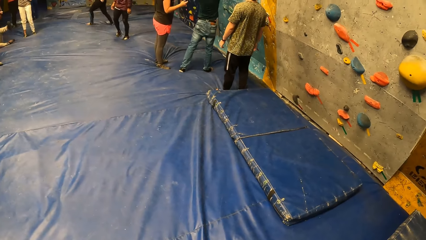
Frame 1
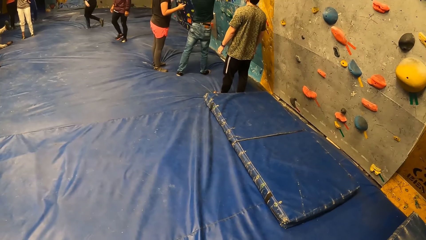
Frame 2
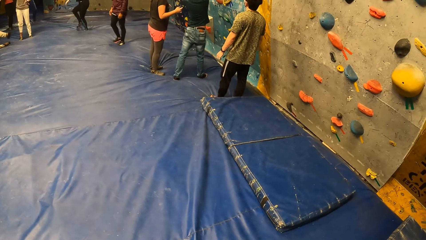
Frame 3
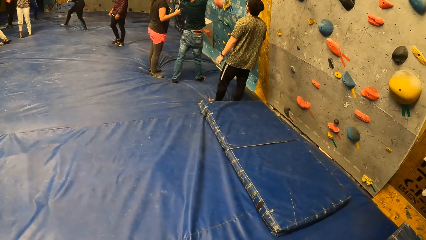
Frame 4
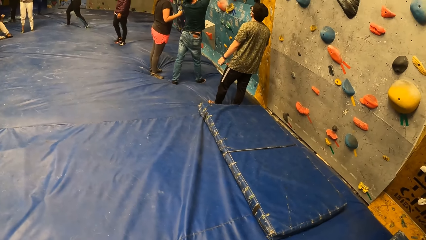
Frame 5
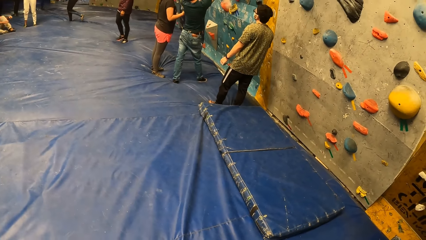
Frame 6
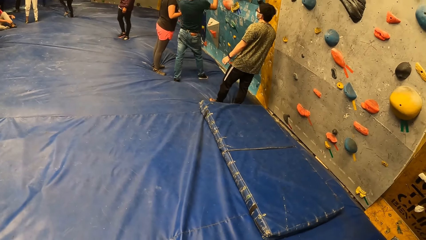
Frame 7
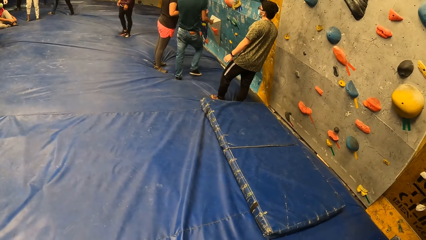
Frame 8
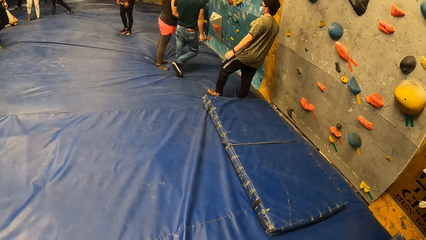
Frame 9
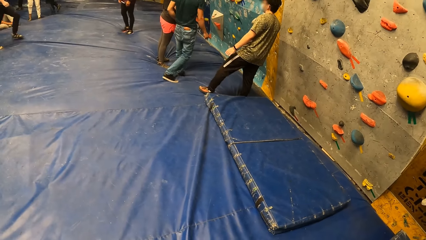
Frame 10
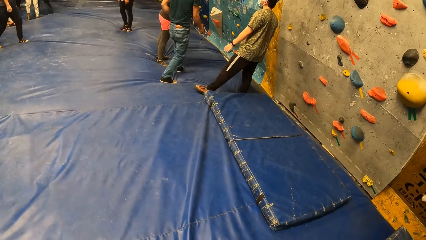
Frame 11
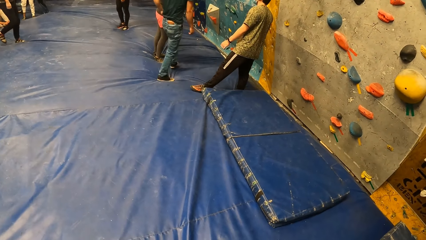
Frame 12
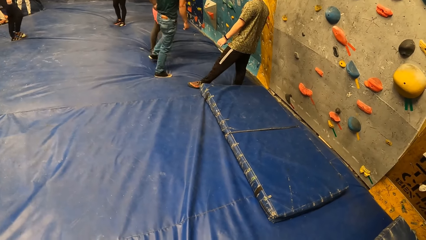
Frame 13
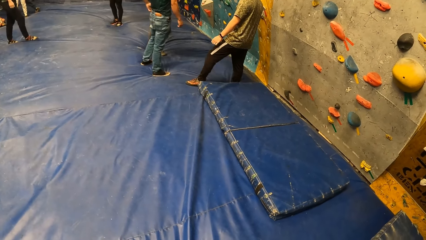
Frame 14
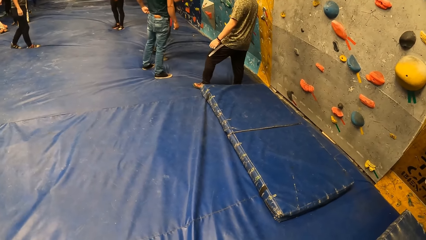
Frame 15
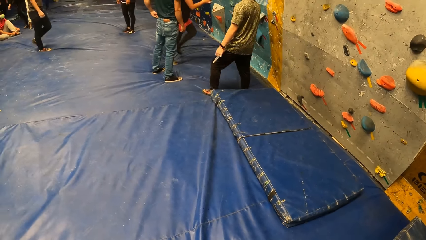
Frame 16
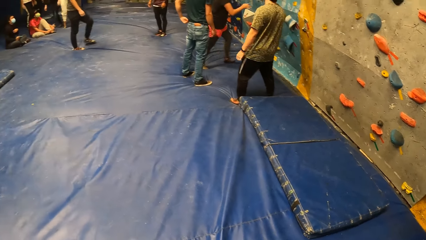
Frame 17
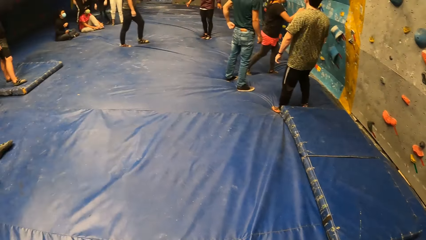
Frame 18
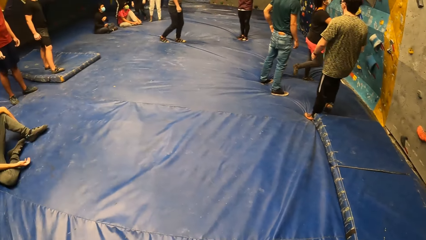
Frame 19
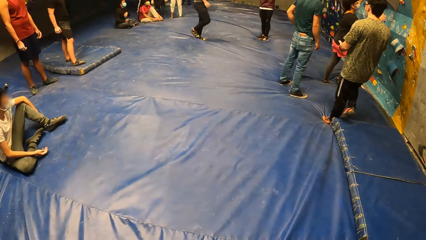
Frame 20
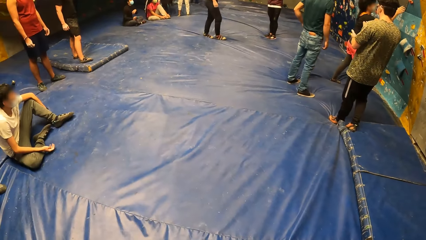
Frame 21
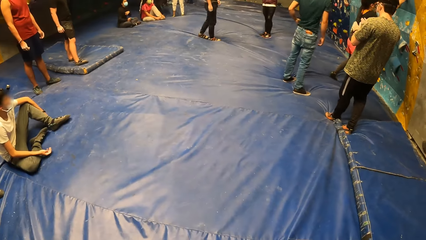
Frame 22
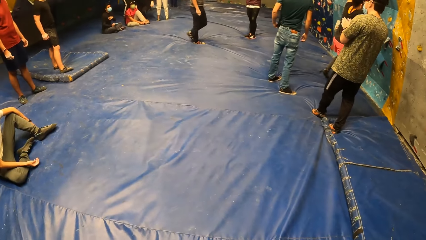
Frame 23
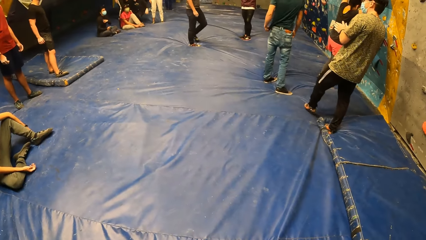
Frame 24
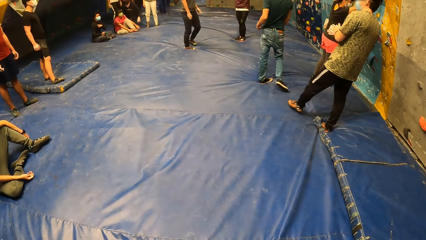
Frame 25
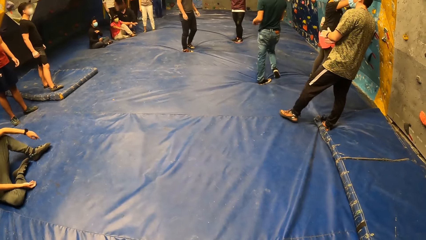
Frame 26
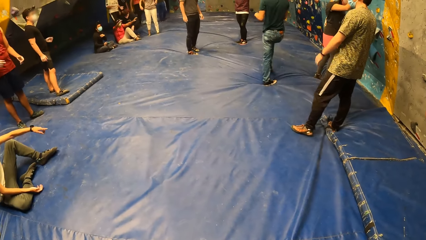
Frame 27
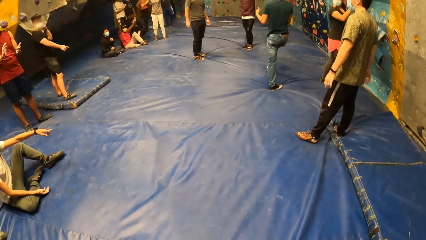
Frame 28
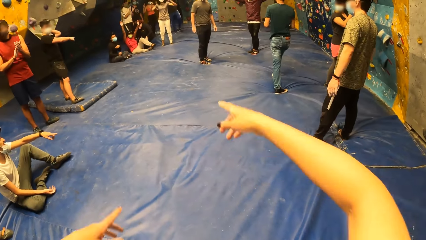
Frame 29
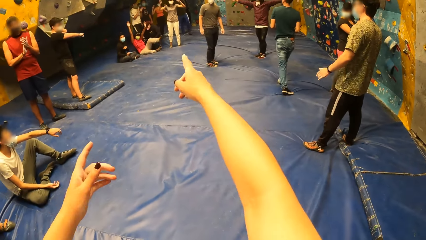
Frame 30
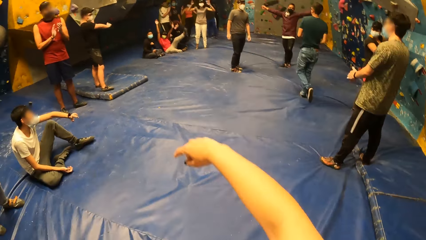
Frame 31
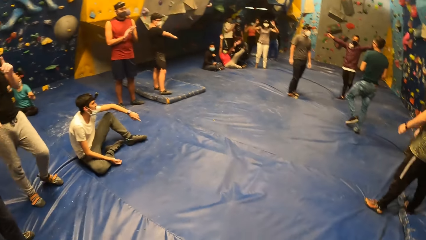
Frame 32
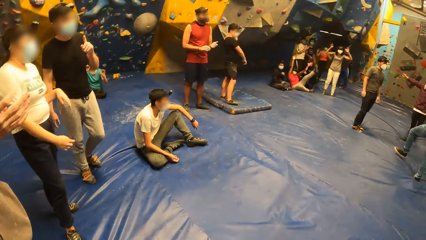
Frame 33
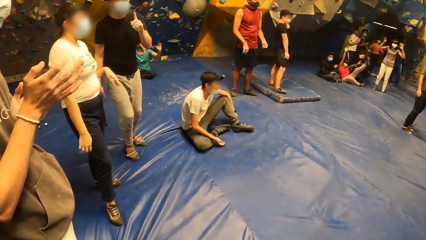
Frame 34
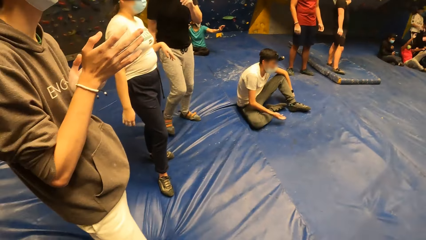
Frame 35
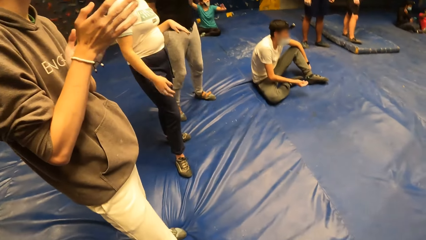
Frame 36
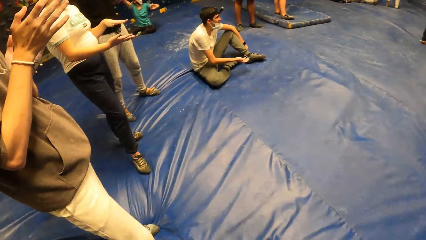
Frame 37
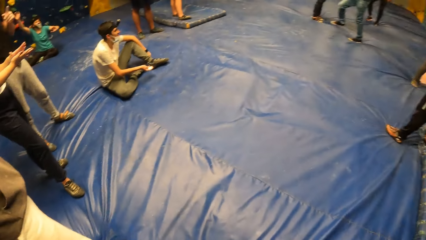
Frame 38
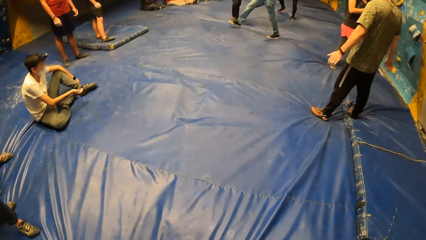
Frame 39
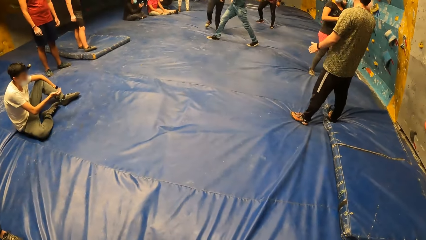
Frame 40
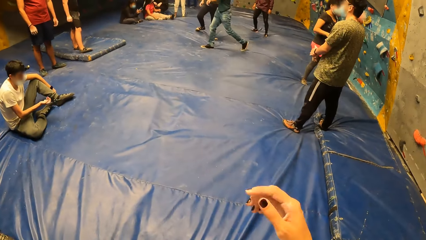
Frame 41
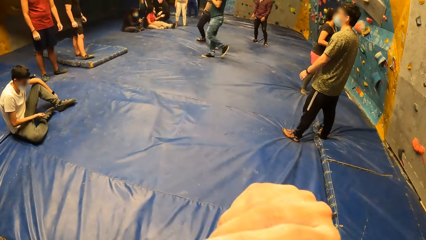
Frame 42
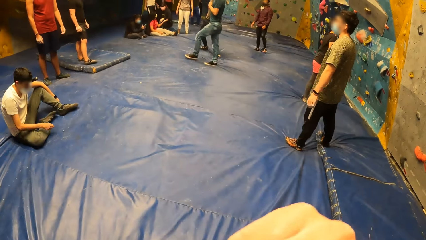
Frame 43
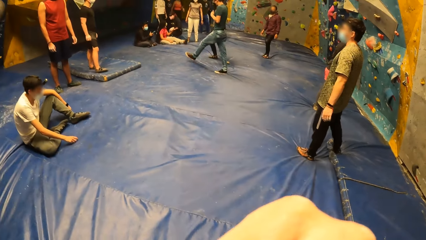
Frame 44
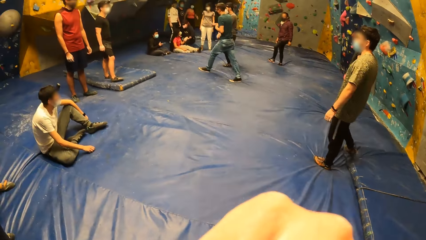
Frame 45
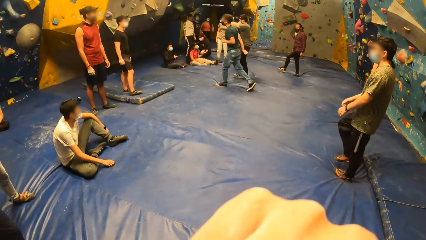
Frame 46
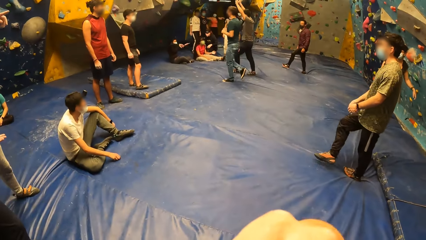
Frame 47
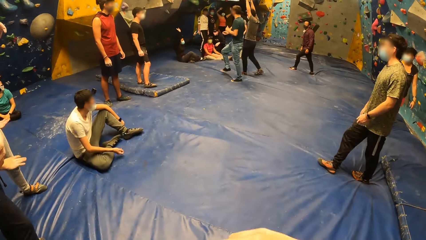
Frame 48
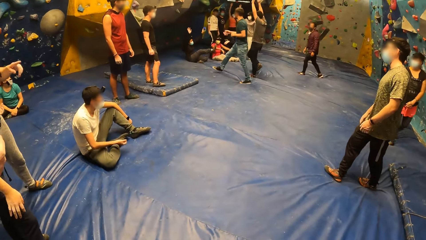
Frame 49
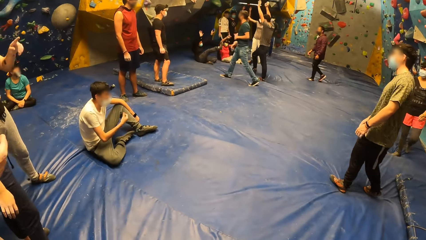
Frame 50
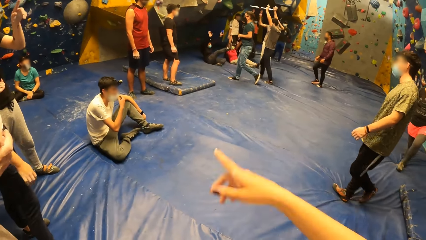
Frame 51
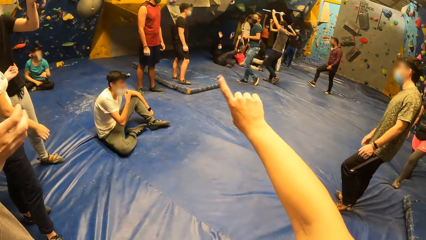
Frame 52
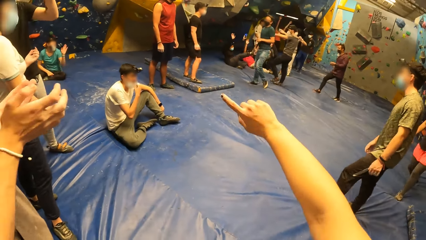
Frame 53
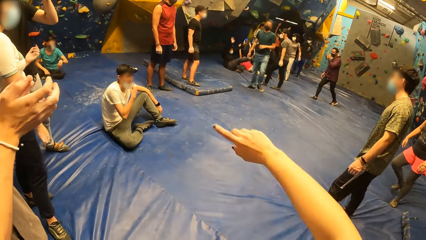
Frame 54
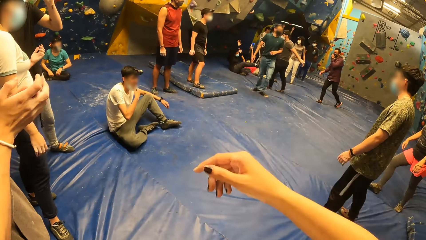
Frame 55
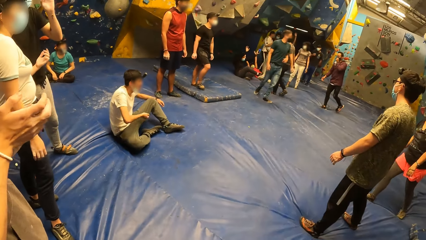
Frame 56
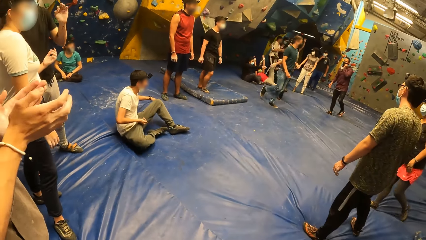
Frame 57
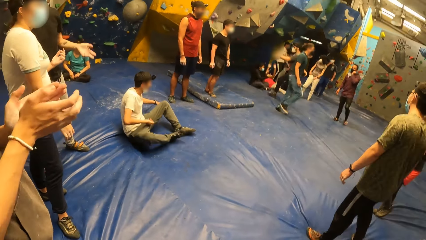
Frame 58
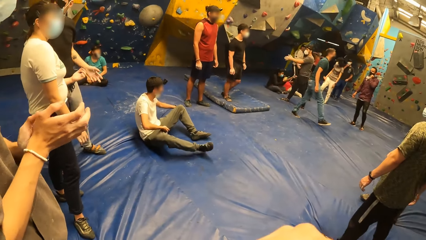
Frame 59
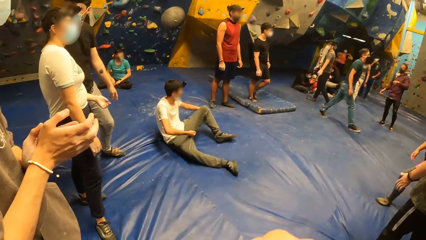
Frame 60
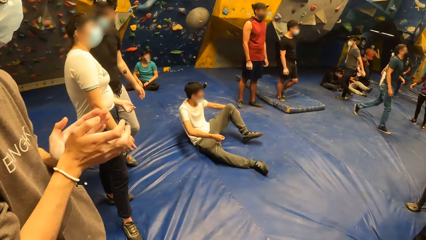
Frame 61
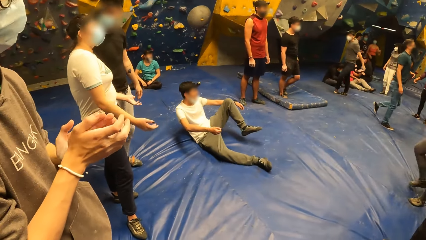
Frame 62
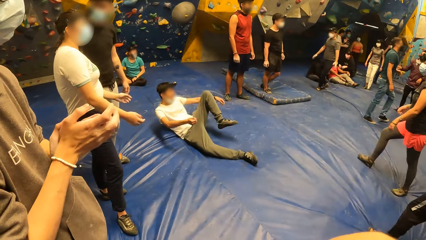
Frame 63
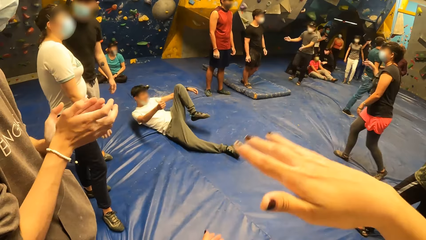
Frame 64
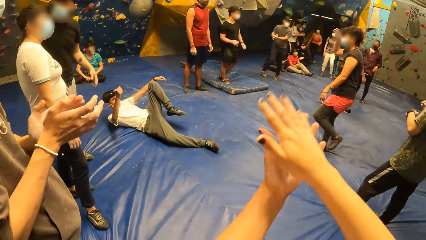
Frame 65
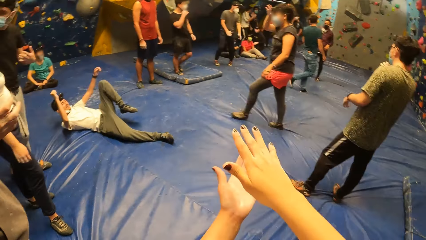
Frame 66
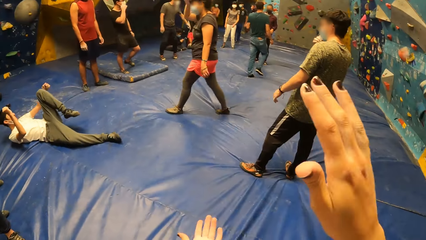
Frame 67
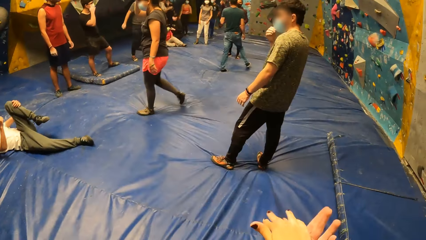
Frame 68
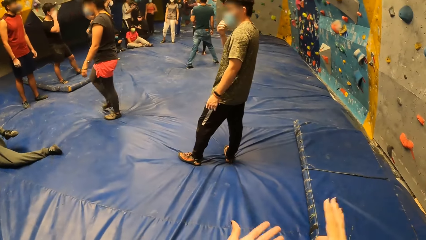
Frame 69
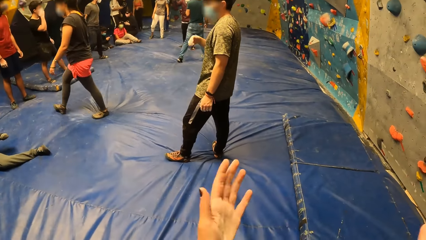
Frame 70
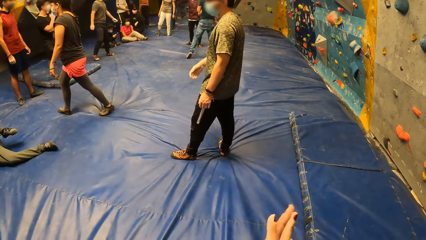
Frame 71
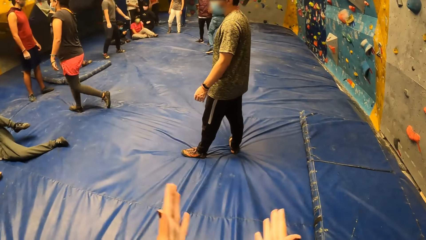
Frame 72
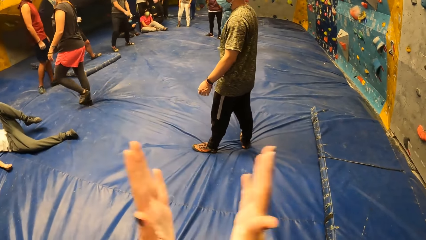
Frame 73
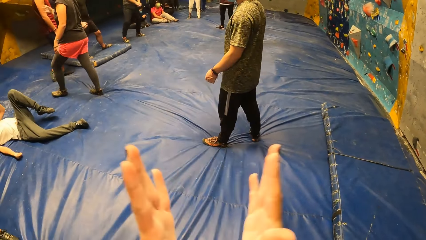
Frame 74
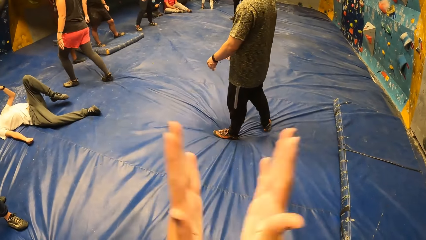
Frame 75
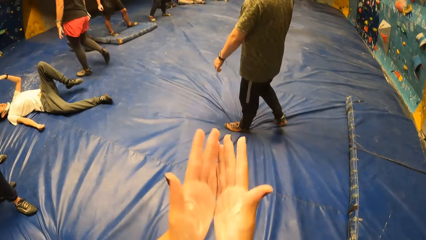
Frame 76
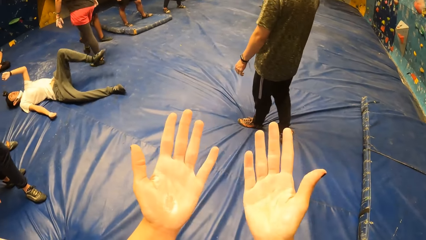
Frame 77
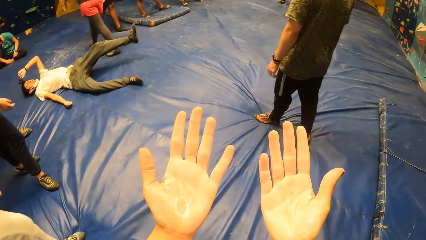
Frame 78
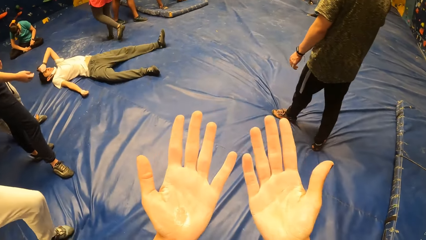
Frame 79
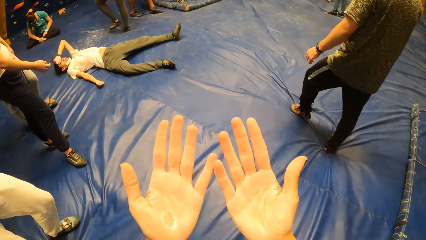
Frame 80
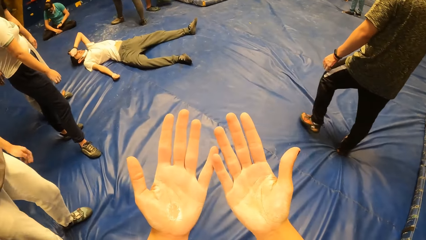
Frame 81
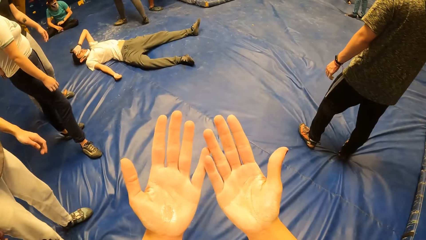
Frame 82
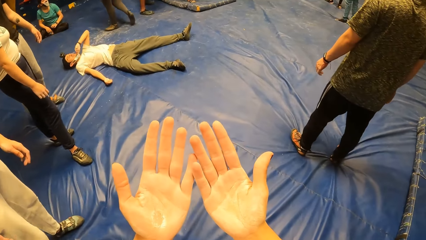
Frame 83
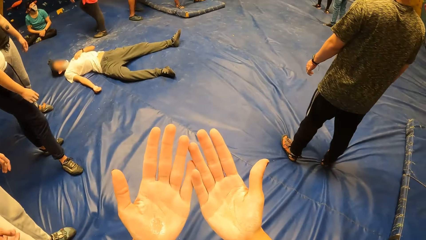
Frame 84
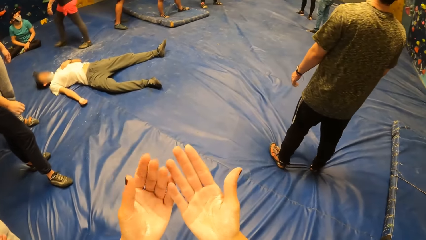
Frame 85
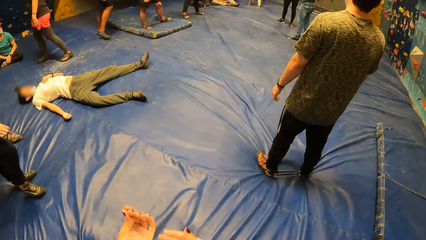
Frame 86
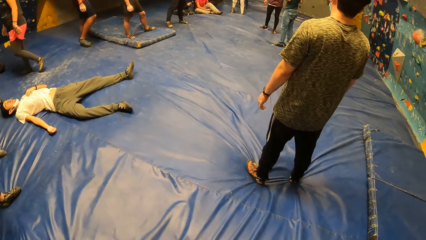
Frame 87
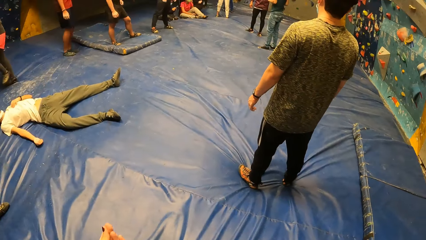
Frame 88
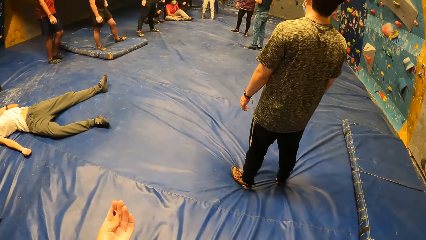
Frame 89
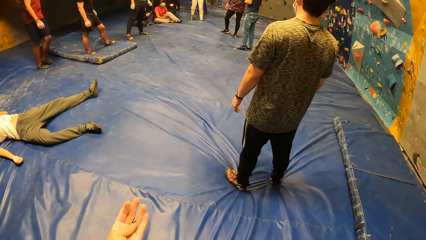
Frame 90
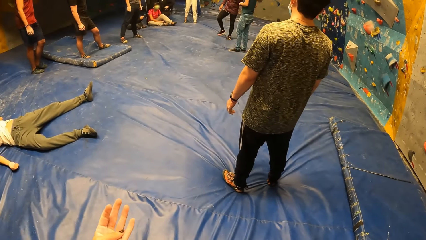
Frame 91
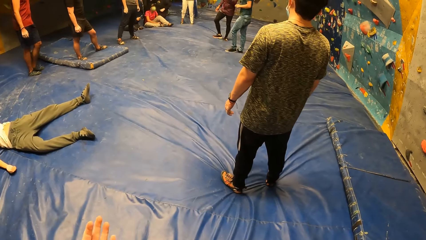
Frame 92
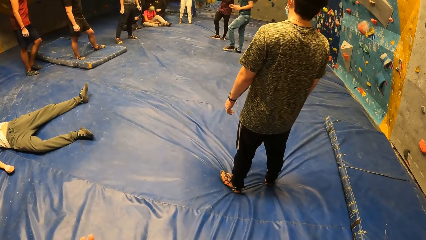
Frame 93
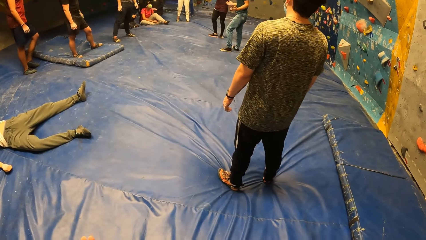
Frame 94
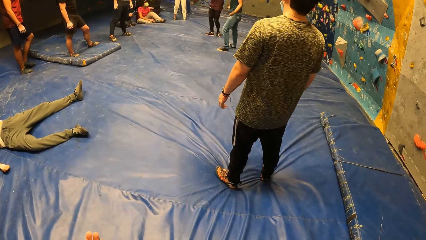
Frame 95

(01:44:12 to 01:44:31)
A man moves the legs. The camera wearer moves the hands. She looks around. She moves the hand. The man steps forward. The camera wearer moves the hand. Another man claps the hands. The camera wearer claps her hands. She looks at the hands. She looks around.
